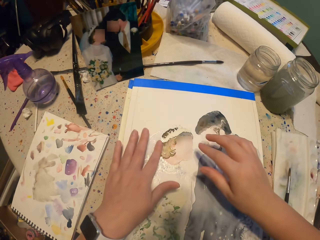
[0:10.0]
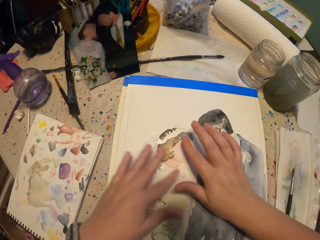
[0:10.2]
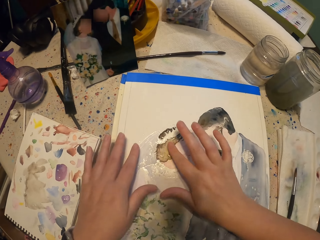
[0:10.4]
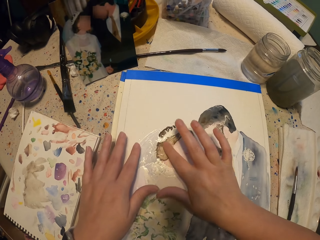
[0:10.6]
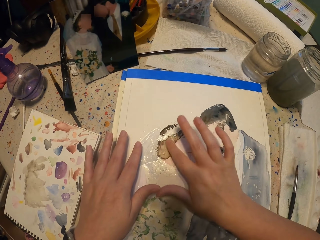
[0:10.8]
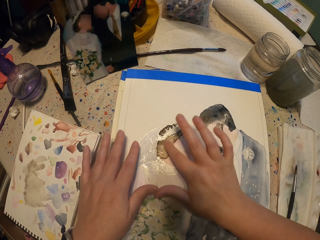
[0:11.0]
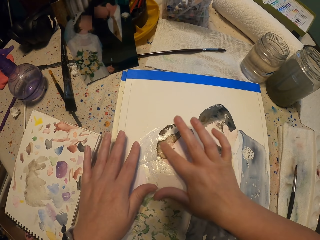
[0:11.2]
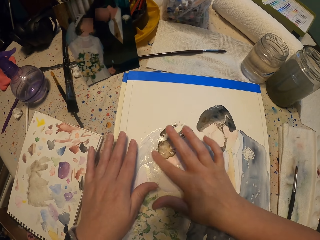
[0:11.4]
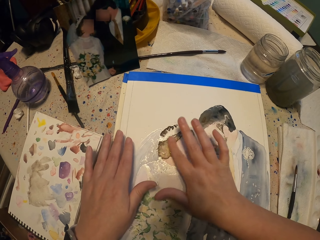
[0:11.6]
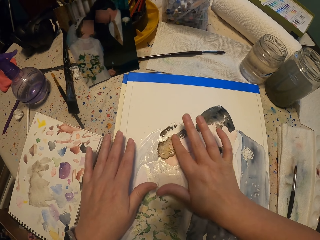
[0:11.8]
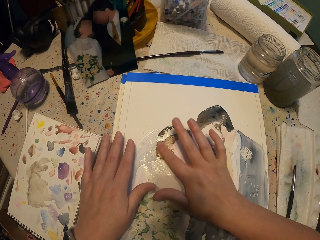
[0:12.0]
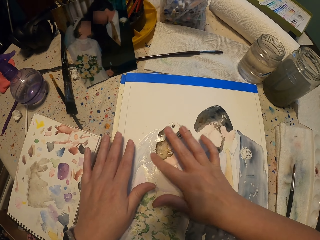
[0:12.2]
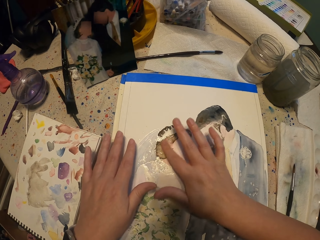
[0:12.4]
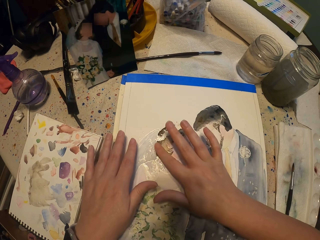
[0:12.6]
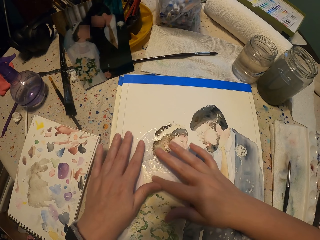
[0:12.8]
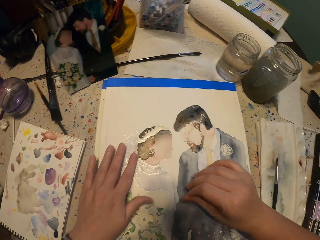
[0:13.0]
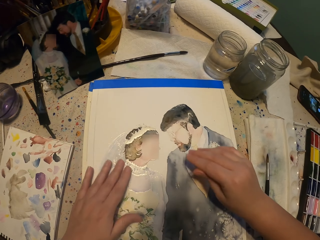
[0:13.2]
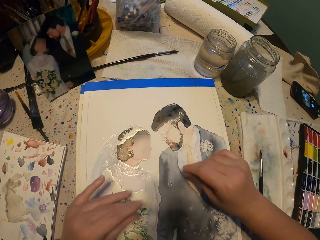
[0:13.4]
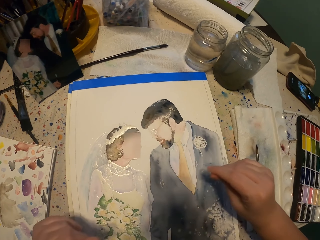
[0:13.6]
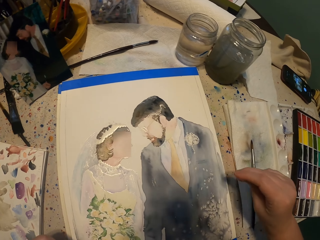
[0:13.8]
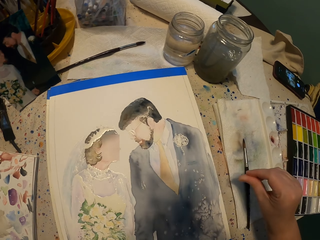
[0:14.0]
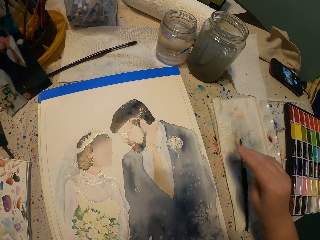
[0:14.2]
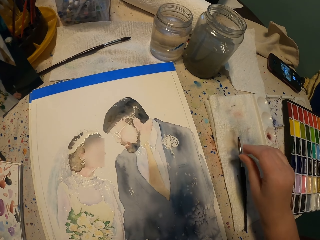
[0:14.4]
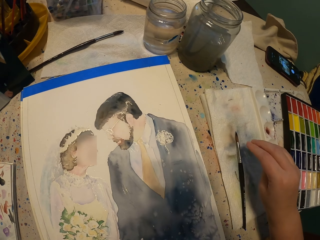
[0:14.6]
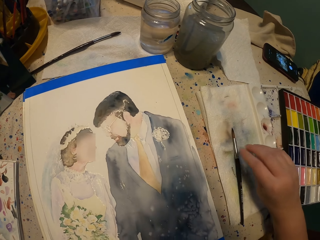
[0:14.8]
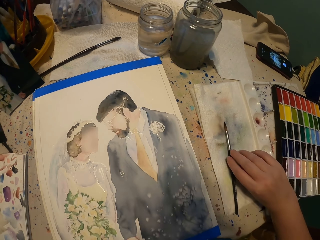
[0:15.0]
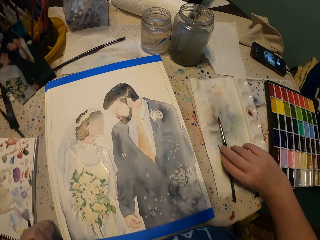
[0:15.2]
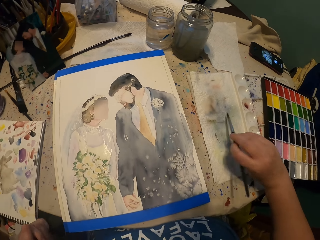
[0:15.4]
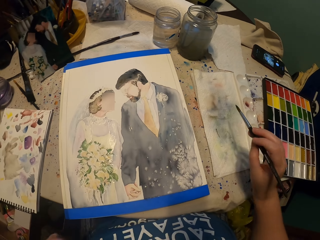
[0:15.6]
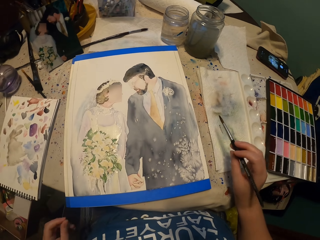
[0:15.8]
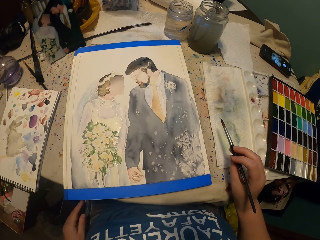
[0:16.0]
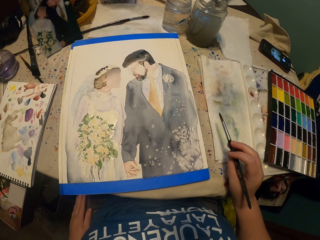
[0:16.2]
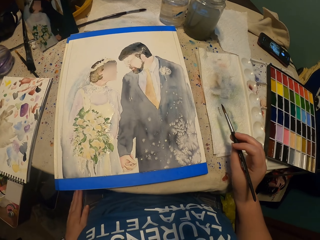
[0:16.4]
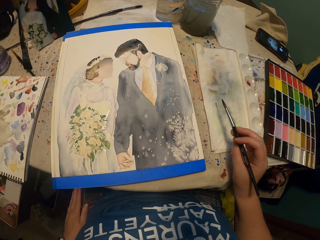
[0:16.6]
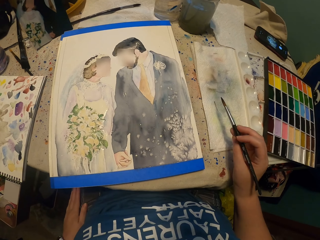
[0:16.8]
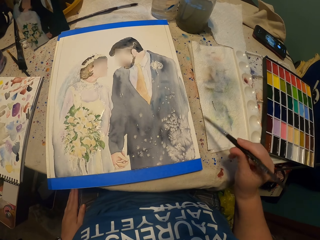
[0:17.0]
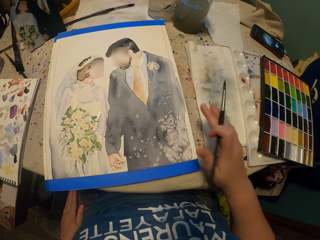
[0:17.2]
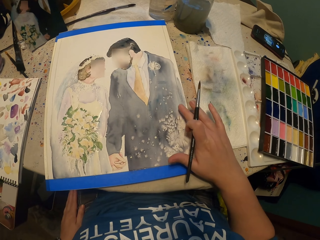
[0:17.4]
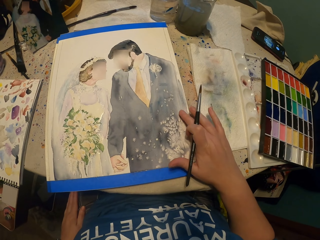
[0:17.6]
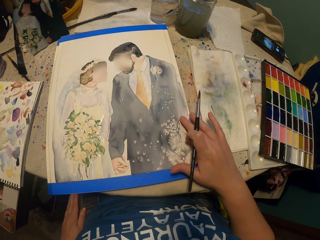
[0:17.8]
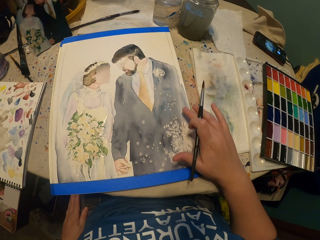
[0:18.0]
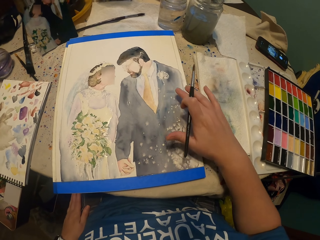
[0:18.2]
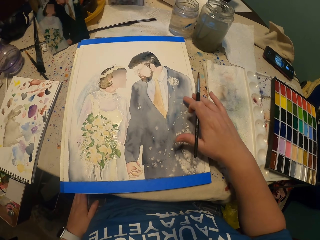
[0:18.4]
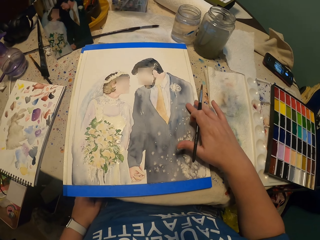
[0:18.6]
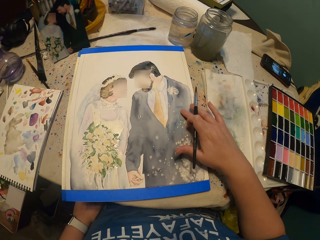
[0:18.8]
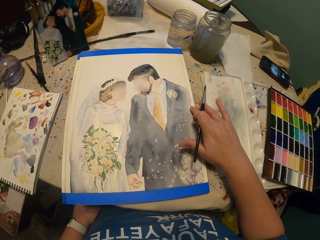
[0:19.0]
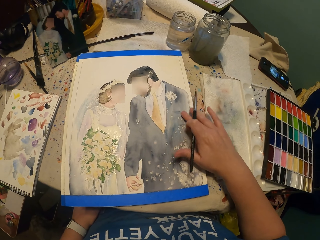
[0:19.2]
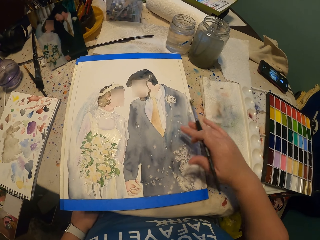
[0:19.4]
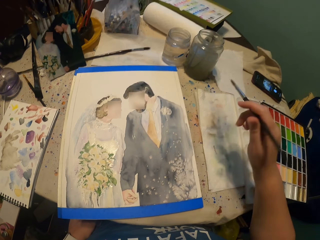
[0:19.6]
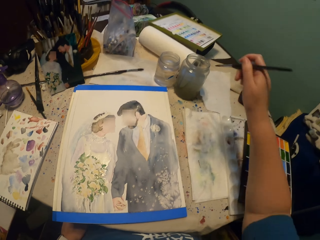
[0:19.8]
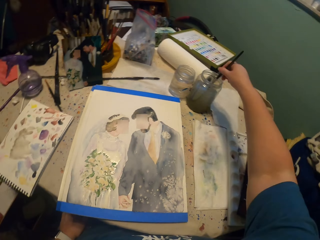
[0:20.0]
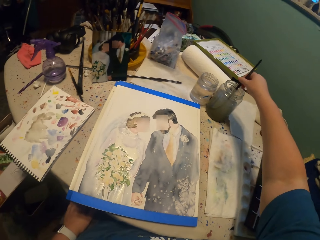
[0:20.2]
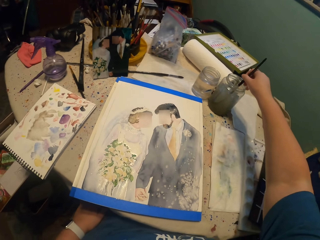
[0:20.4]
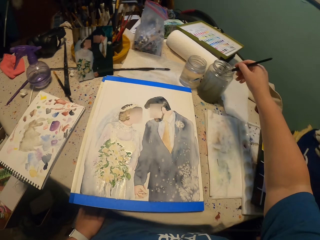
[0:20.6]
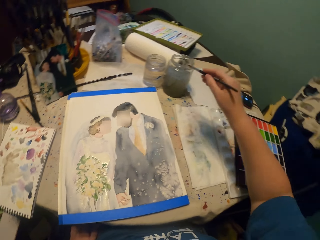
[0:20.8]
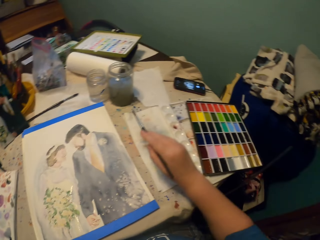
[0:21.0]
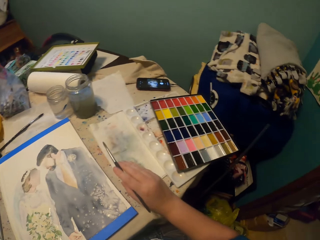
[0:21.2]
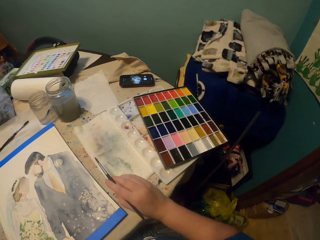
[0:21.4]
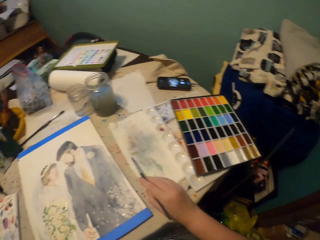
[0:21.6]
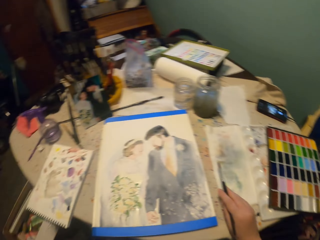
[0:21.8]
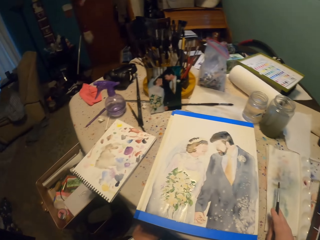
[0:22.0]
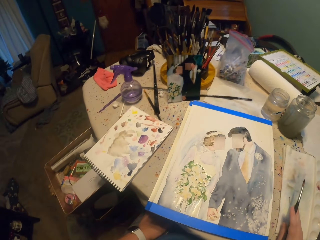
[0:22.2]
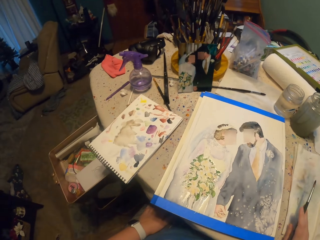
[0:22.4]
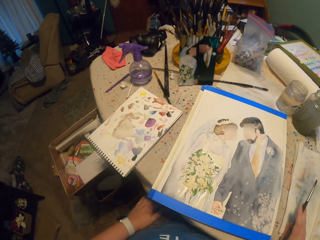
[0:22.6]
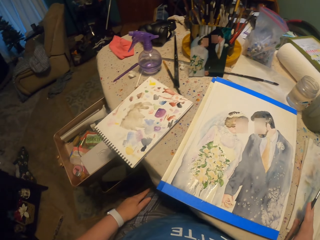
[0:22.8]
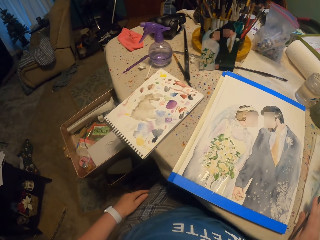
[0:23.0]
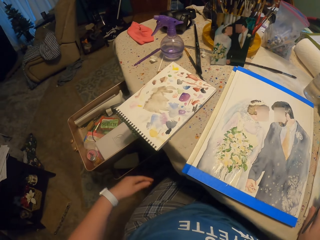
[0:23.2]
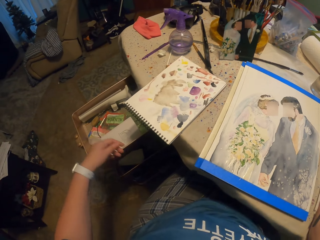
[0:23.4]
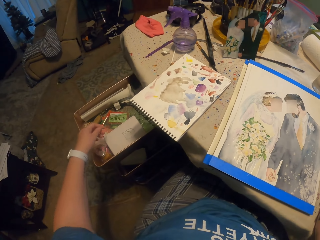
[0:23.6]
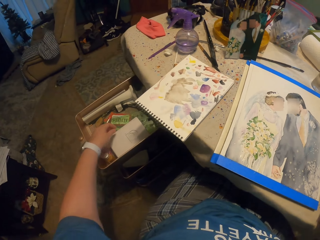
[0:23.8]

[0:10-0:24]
The camera wearer scratches the picture with her fingers. She touches the painting. She picks up the paint brush. She holds the paint brush. She scratches the picture with her fingers. She dips the paint brush into a glass of water. She holds the paint brush in the hand.

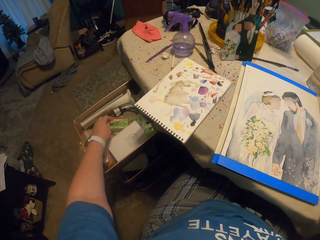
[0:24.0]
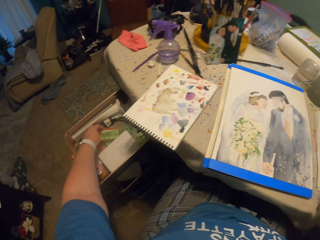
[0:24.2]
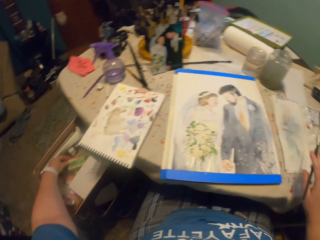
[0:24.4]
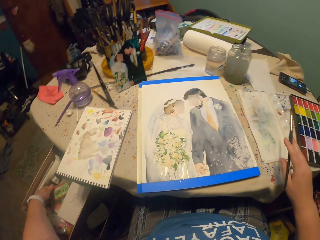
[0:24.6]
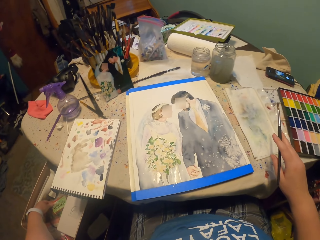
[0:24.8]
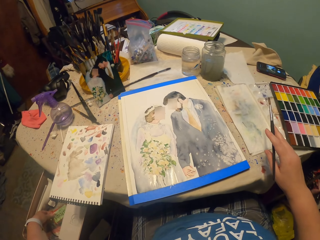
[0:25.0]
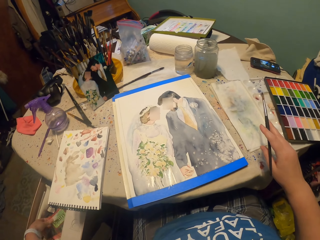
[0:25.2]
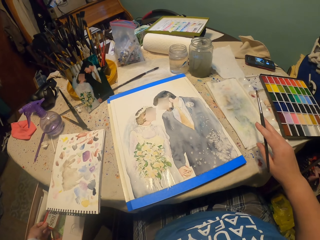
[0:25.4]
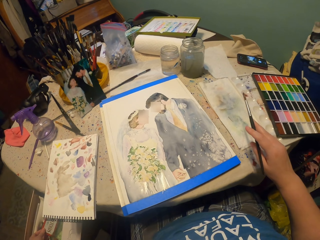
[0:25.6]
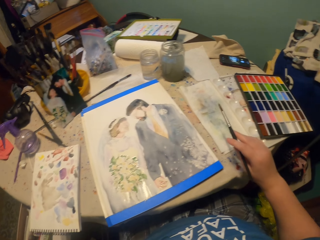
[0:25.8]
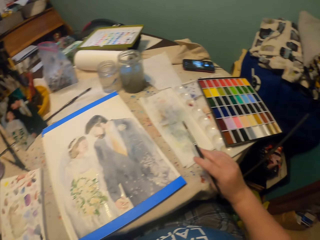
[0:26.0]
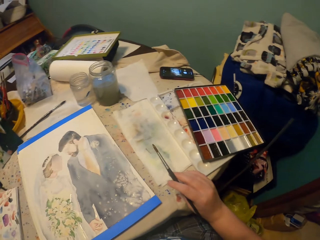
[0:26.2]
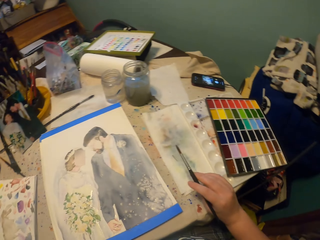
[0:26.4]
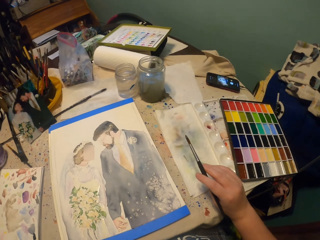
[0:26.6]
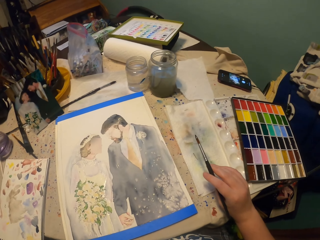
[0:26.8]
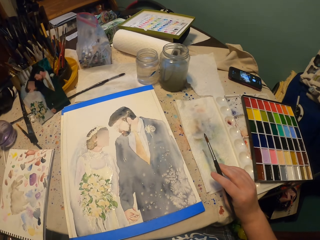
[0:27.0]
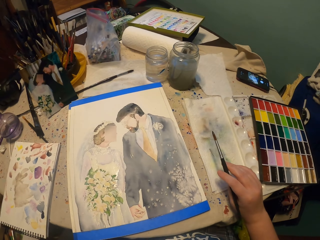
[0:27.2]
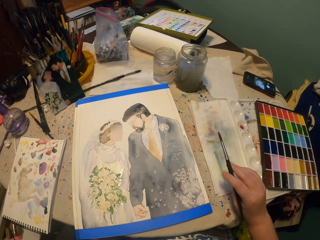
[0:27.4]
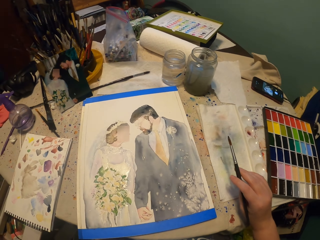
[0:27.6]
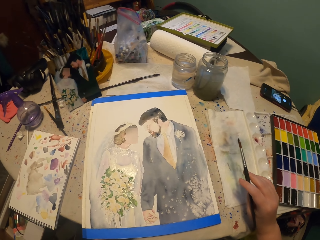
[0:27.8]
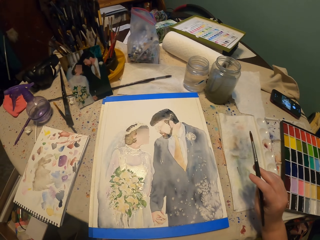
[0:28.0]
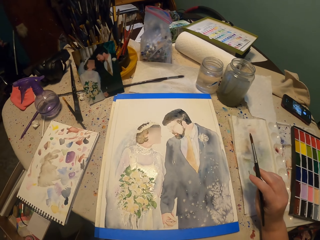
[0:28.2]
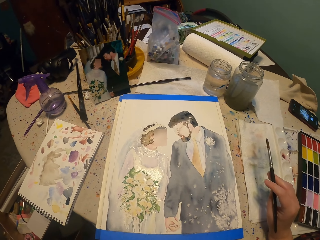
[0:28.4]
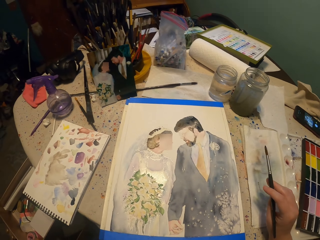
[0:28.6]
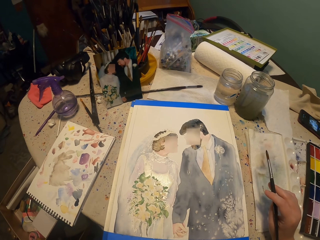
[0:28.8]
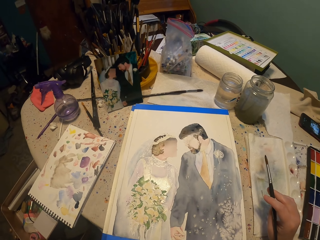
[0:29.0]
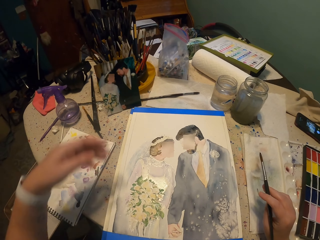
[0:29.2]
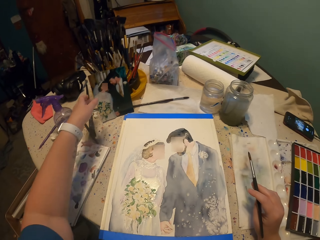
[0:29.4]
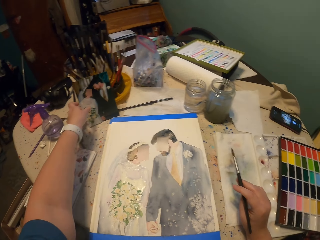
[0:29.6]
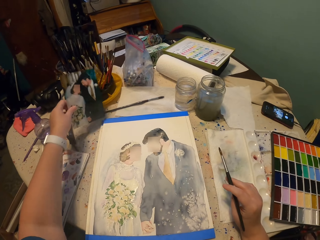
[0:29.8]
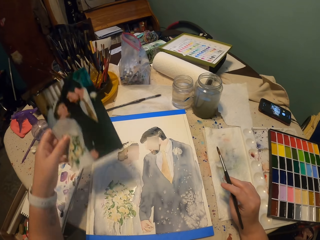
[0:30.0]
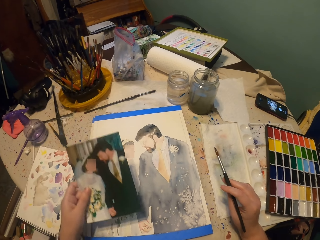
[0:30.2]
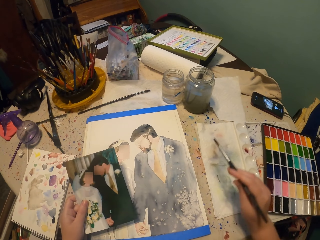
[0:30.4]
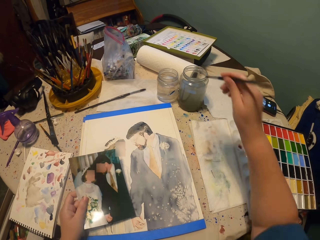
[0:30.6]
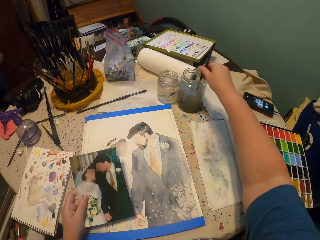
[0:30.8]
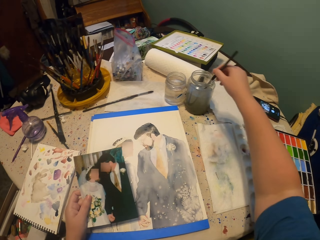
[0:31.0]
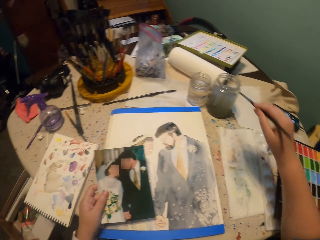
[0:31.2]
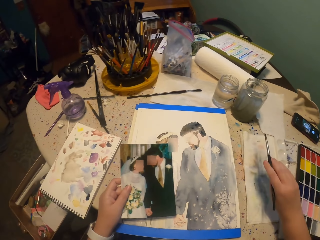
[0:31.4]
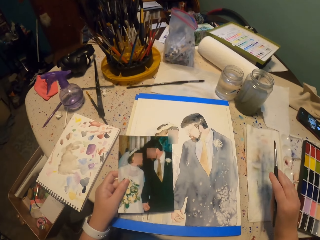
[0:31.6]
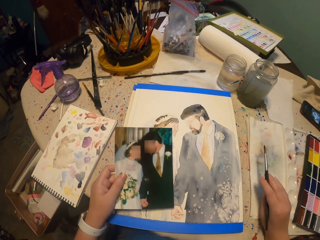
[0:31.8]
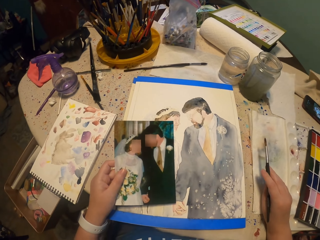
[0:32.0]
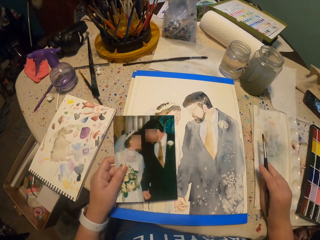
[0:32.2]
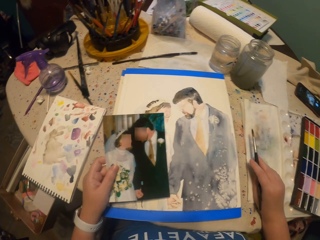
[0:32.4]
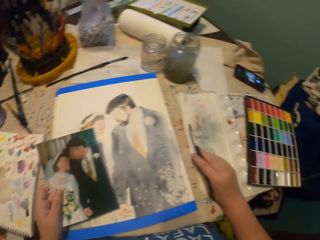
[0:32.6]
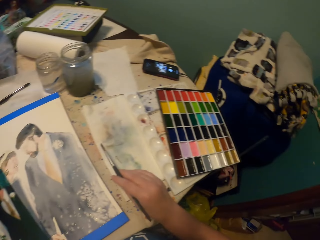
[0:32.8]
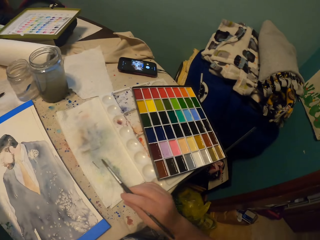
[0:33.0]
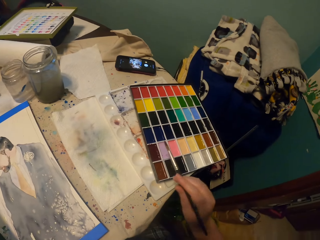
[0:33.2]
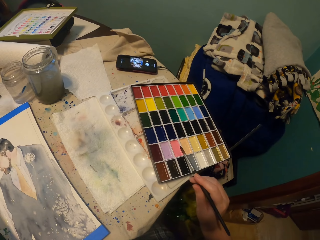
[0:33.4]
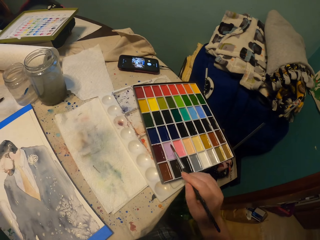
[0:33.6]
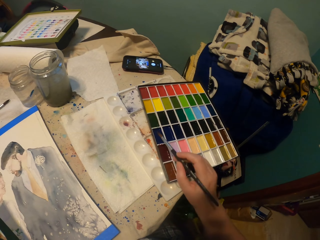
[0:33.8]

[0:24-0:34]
The camera wearer touches something on the shelf. They pick up the picture from the table. They dip the paint brush into a glass of water.
